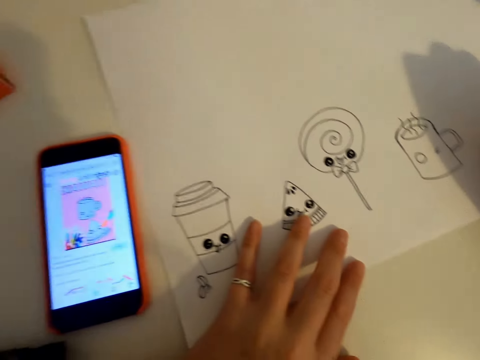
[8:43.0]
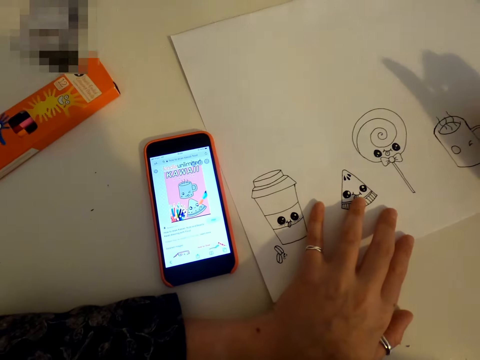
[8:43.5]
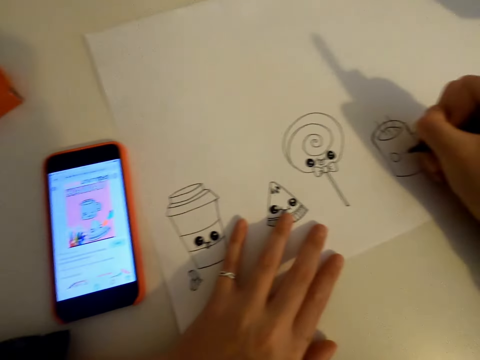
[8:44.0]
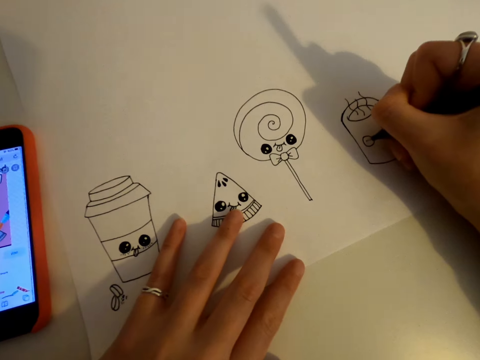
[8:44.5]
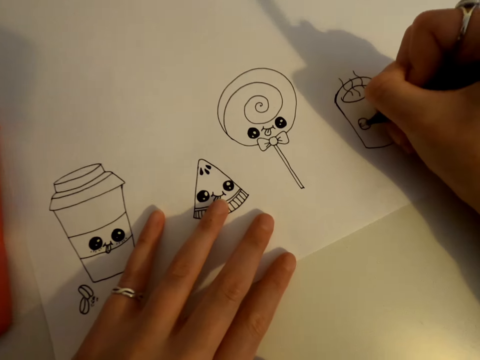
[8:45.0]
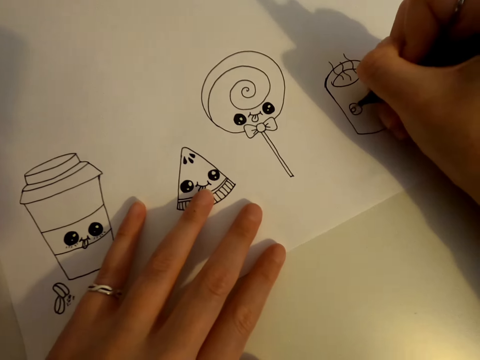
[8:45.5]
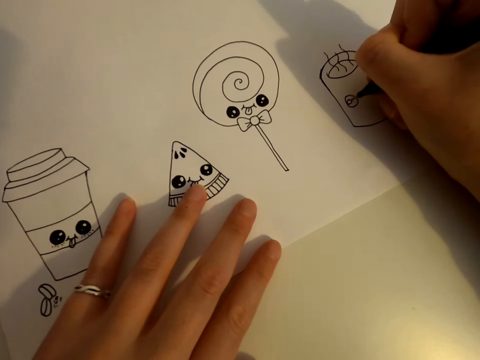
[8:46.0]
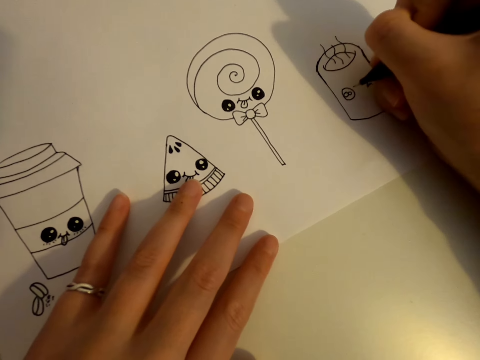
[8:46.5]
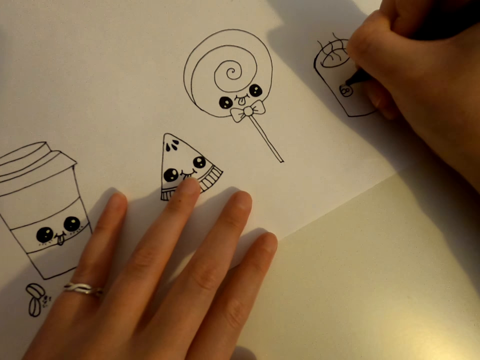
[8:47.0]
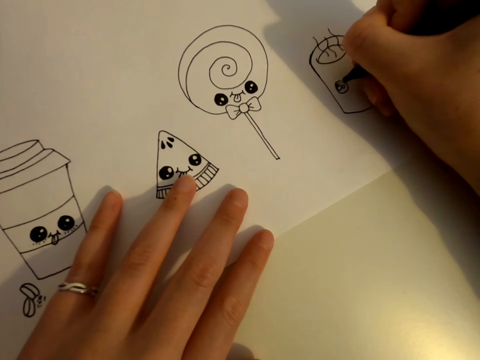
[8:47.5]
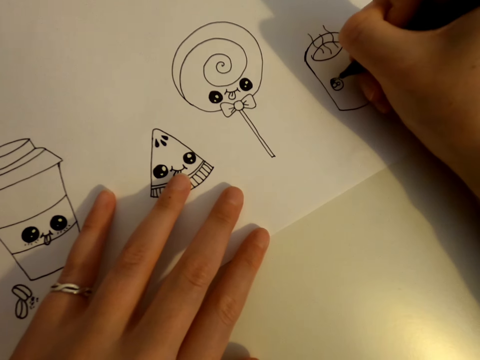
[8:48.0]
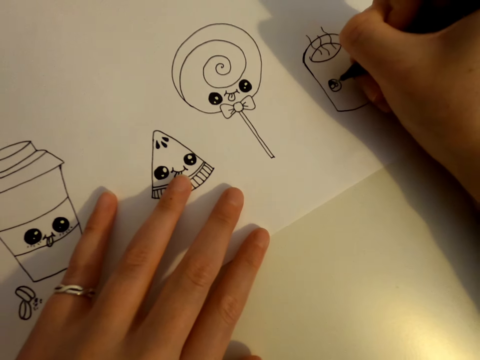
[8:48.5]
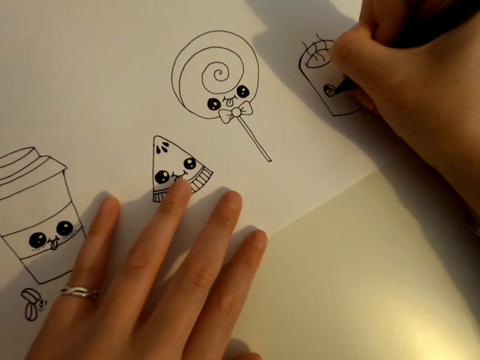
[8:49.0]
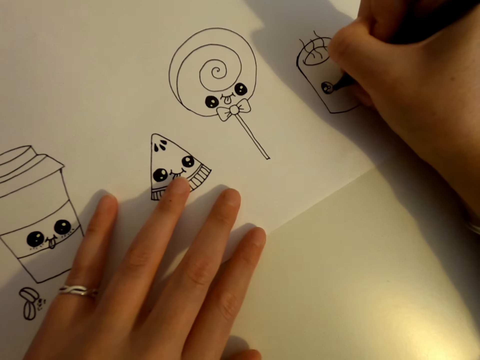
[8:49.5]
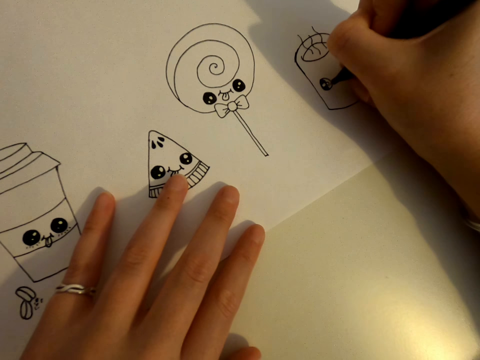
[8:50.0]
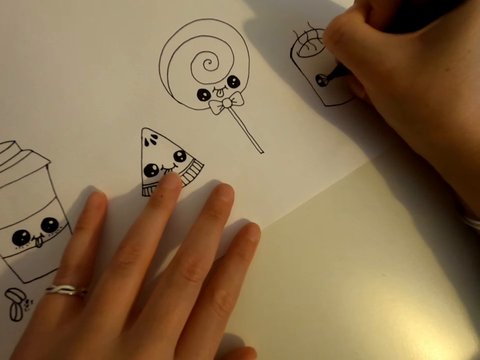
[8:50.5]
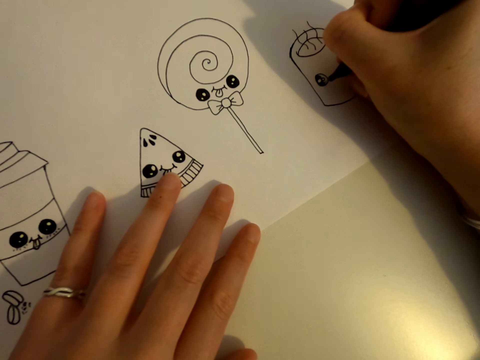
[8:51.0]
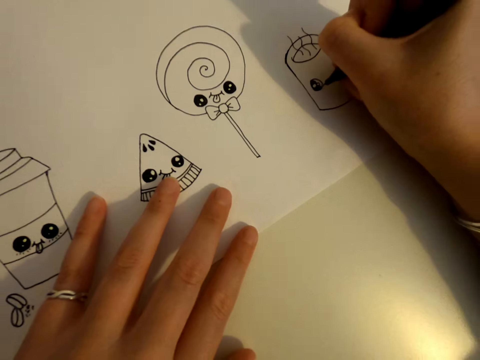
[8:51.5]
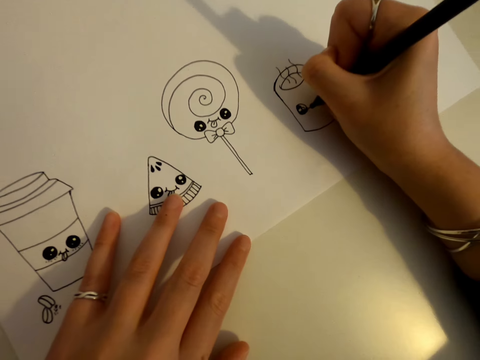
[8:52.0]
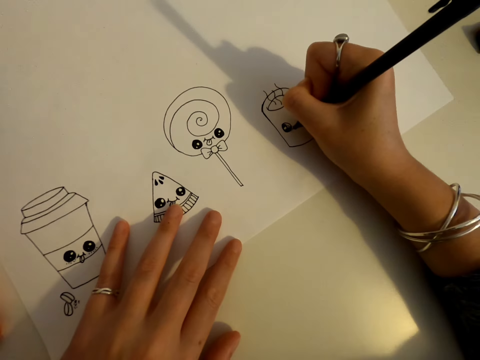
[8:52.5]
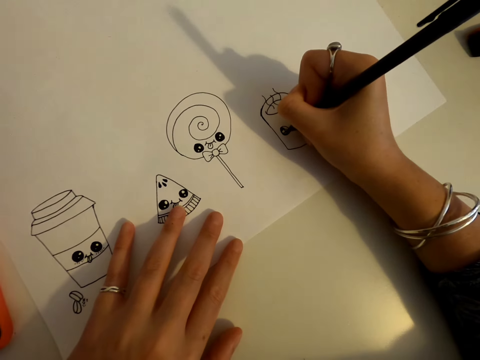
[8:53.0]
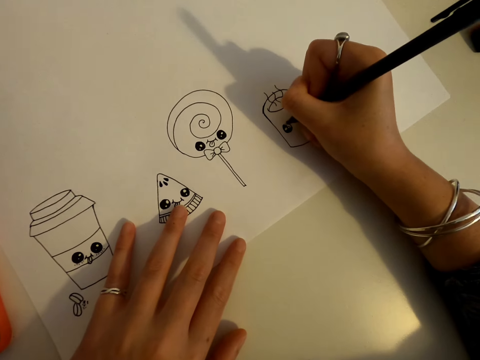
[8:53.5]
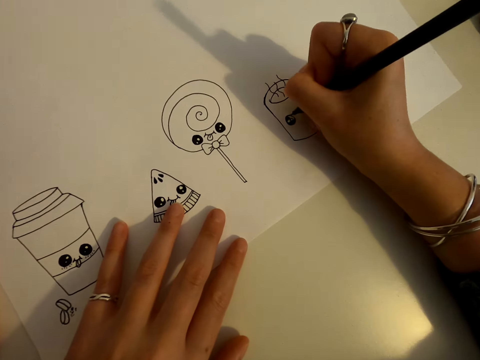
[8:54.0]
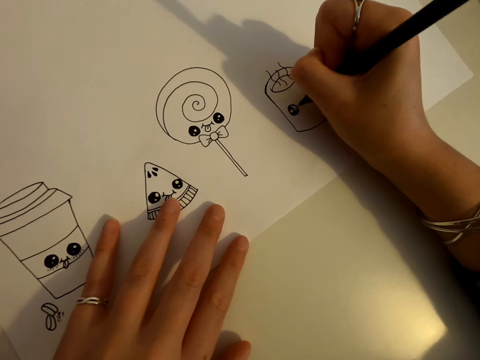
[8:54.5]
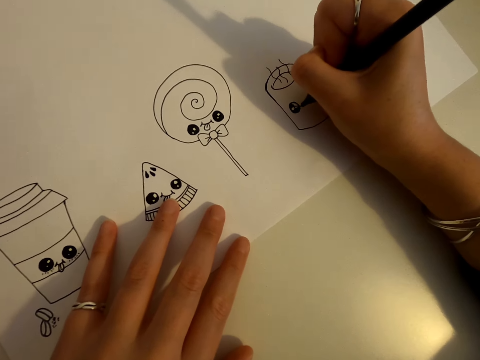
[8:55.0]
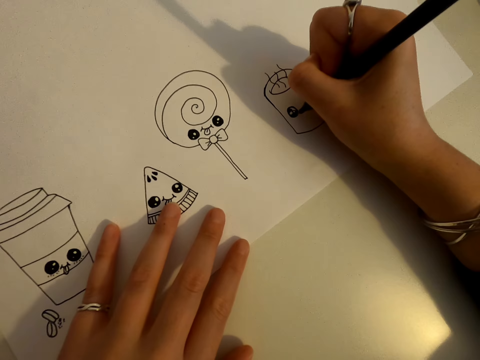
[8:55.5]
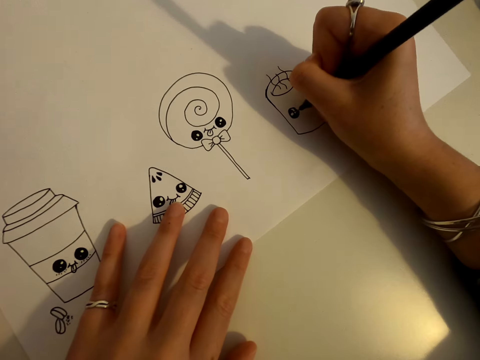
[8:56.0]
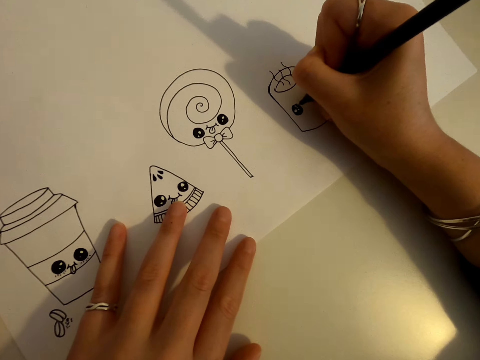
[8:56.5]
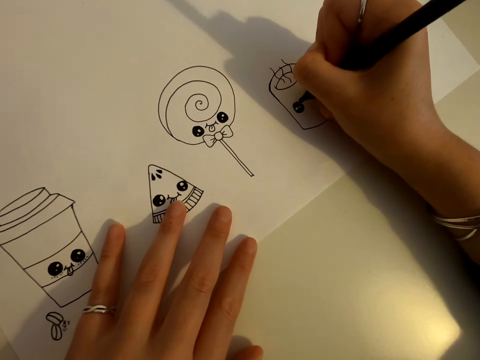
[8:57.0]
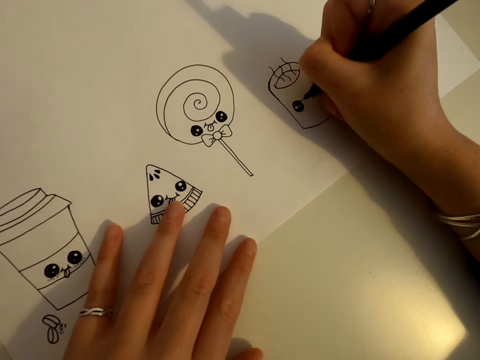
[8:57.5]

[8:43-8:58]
The camera wearer looks at the phone. They draw on the piece of paper.

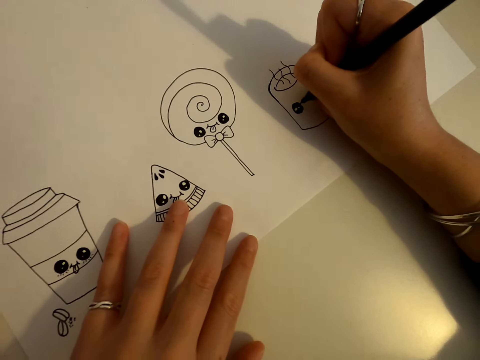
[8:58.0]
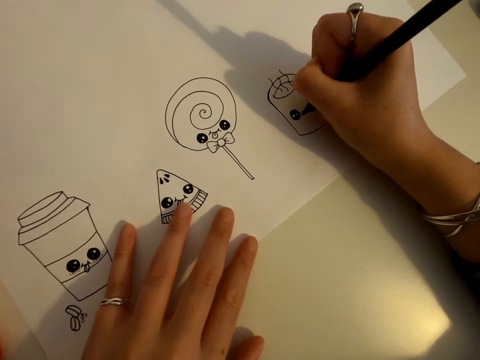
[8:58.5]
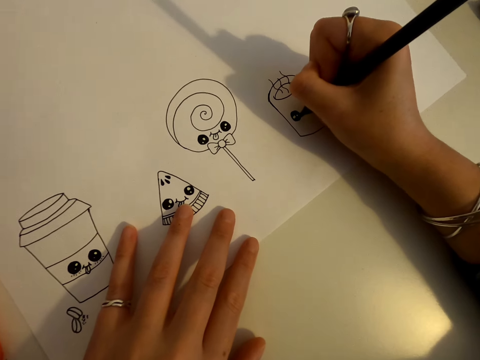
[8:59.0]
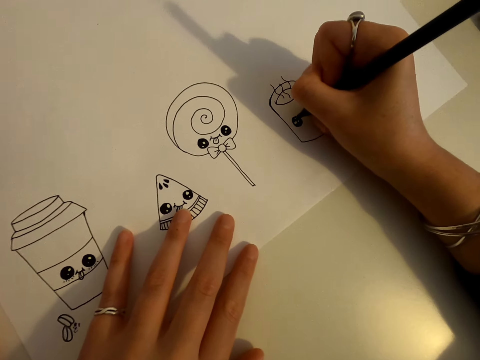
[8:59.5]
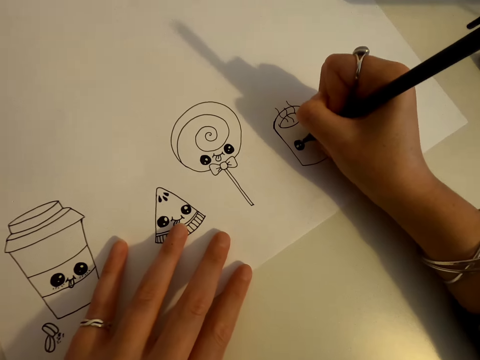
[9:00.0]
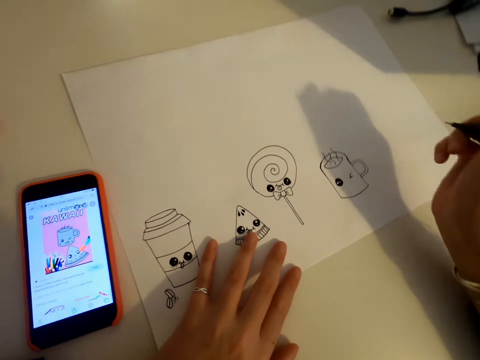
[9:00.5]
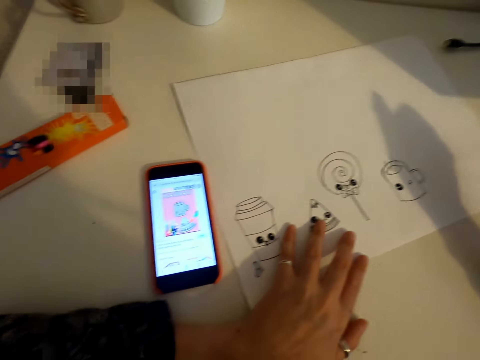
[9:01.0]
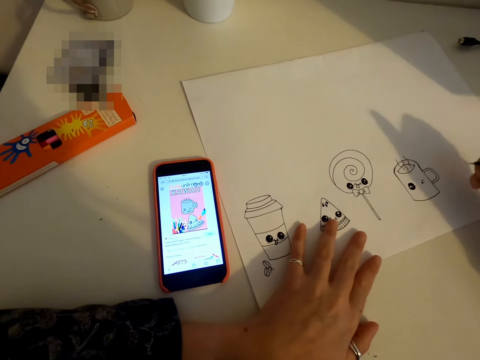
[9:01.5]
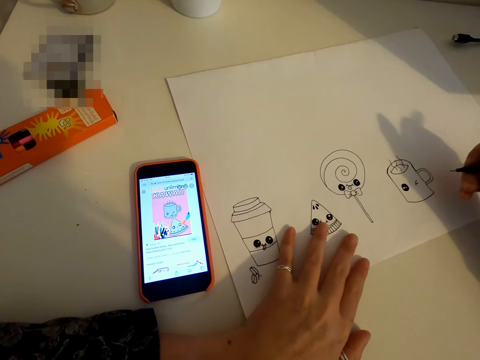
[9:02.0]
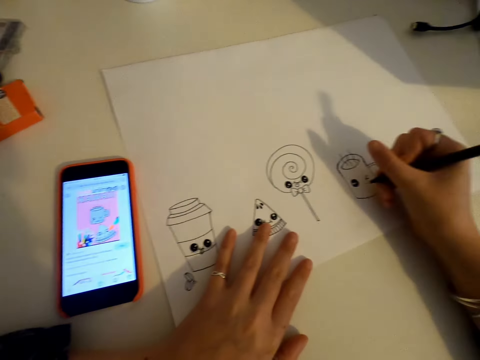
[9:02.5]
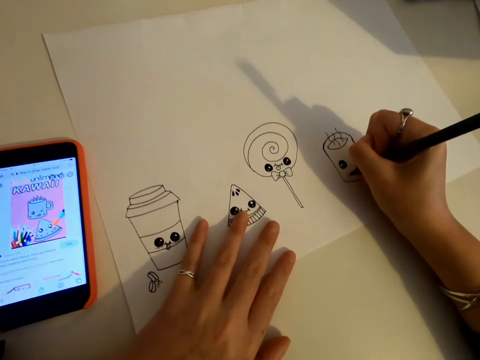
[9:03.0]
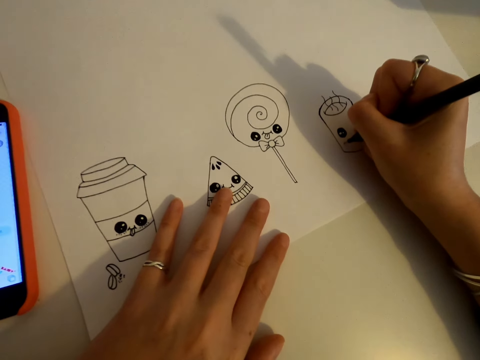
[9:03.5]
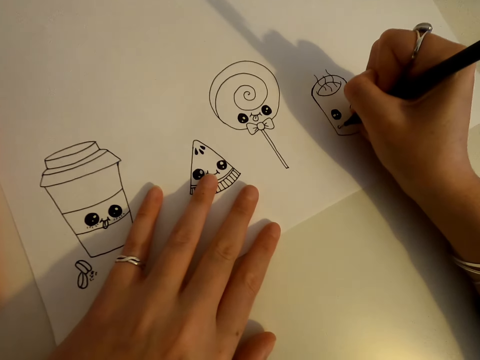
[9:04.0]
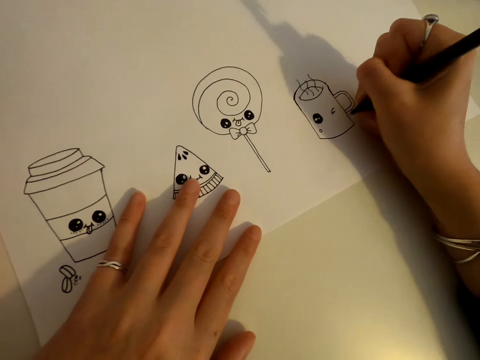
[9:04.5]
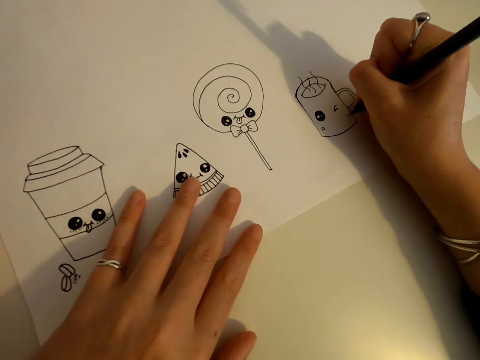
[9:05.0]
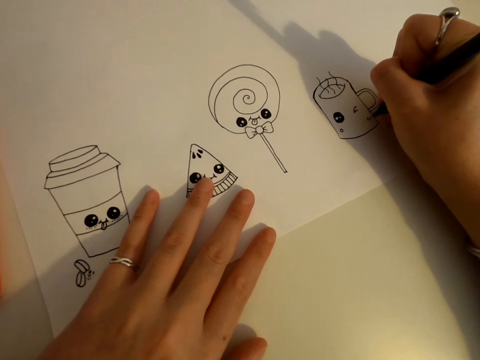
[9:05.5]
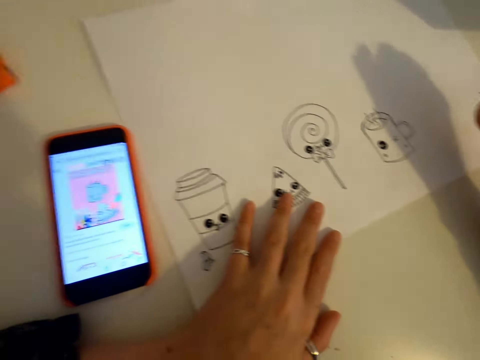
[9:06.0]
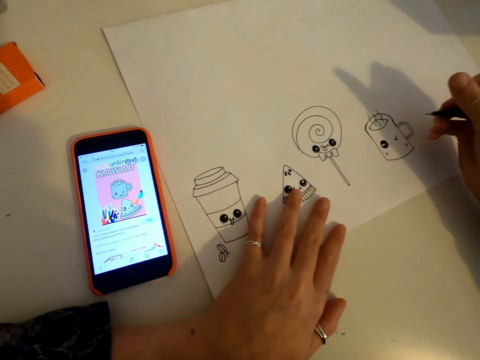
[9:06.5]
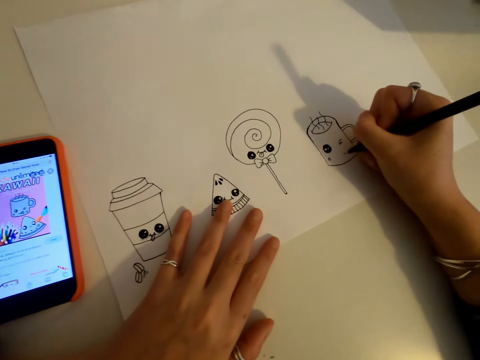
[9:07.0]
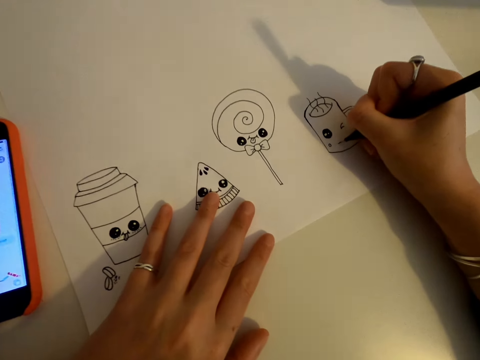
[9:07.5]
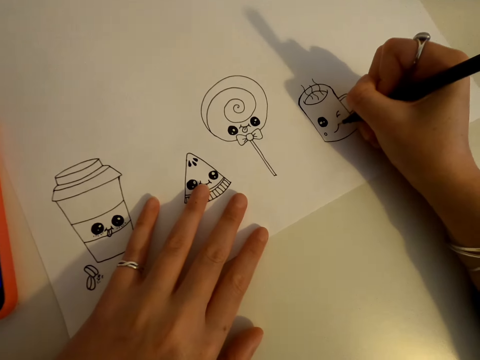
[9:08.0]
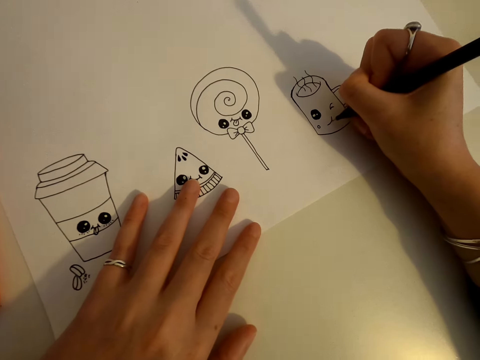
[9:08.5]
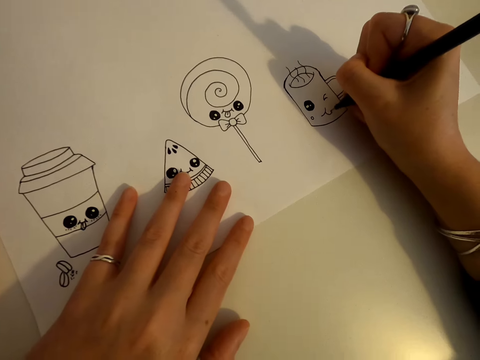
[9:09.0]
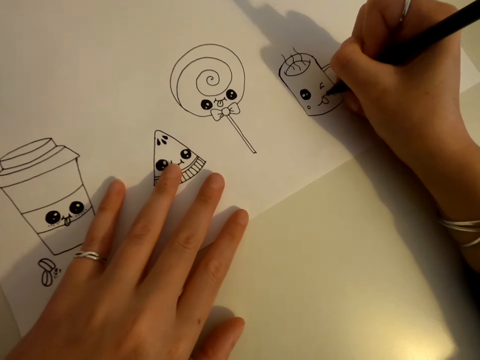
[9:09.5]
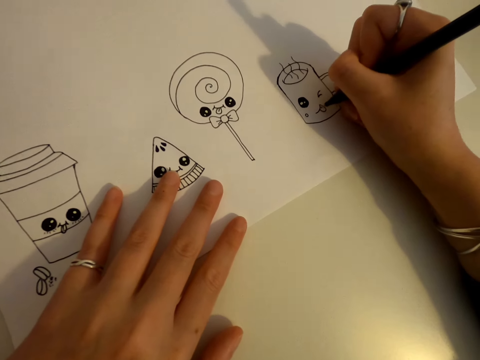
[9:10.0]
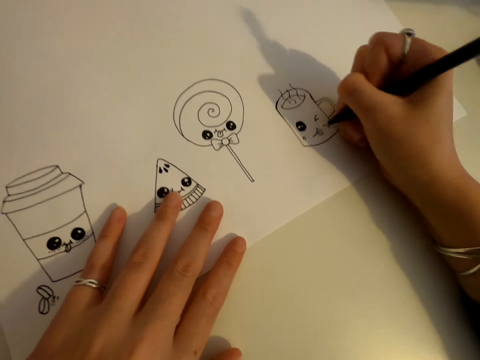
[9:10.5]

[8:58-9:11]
The camera wearer looks at the phone. They draw on the piece of paper. They look at the phone. They draw on the piece of paper.
